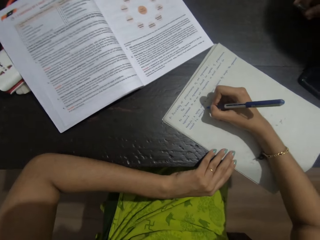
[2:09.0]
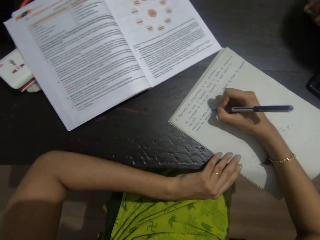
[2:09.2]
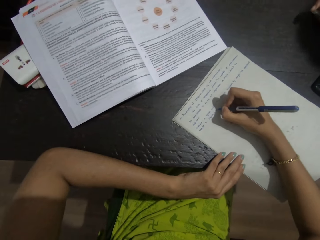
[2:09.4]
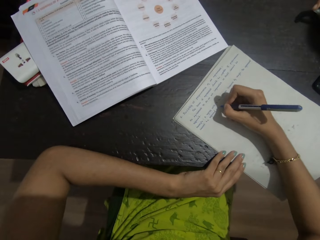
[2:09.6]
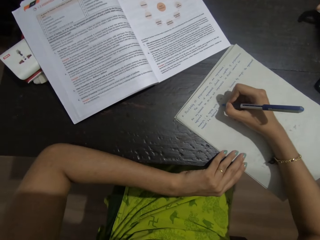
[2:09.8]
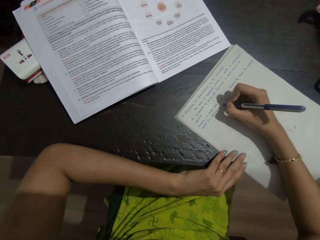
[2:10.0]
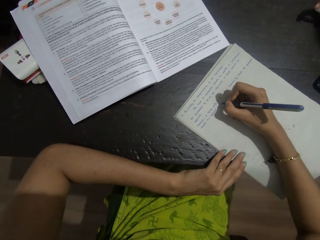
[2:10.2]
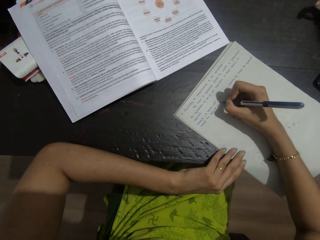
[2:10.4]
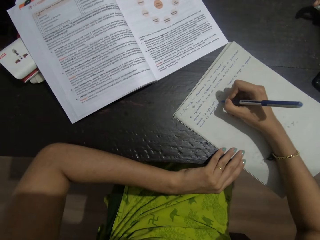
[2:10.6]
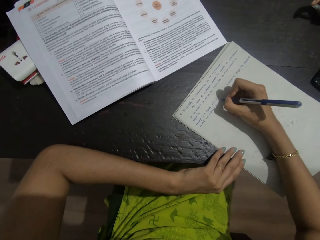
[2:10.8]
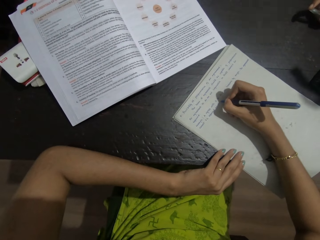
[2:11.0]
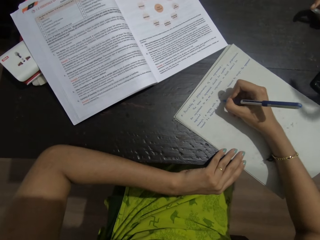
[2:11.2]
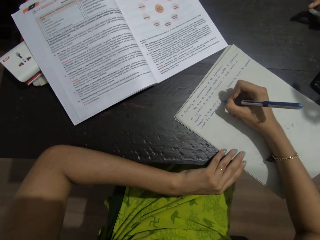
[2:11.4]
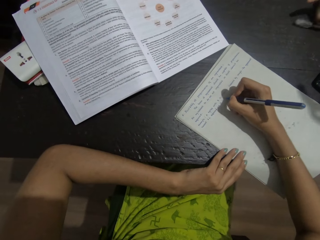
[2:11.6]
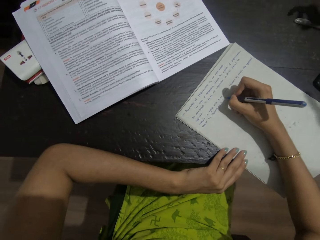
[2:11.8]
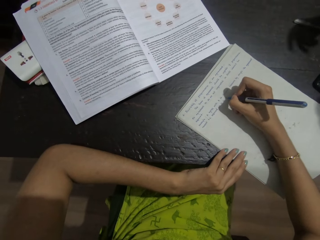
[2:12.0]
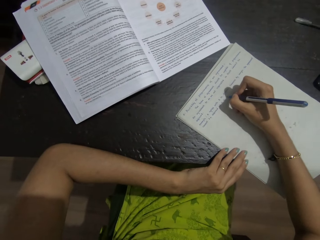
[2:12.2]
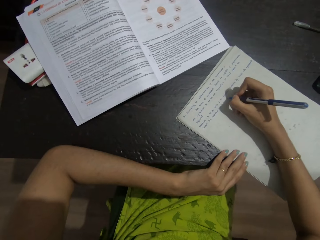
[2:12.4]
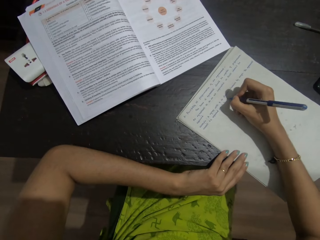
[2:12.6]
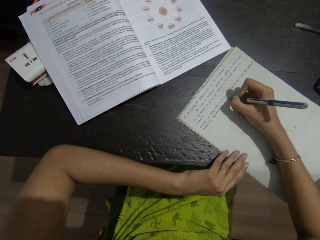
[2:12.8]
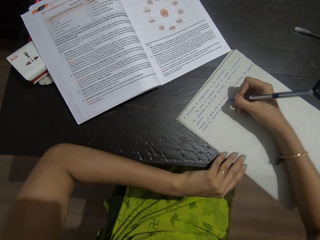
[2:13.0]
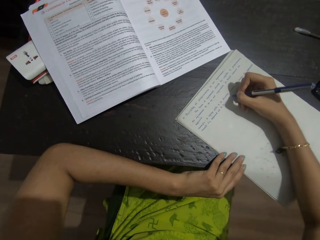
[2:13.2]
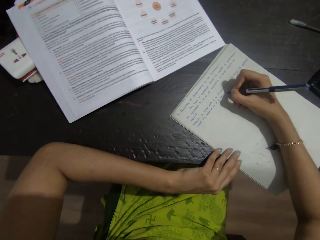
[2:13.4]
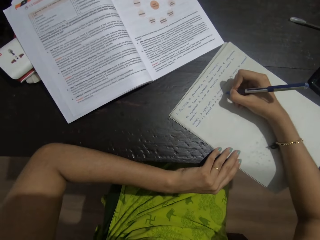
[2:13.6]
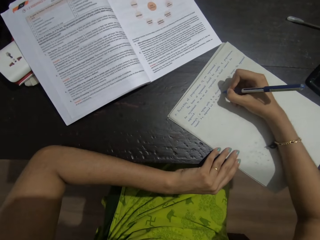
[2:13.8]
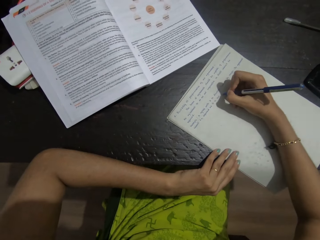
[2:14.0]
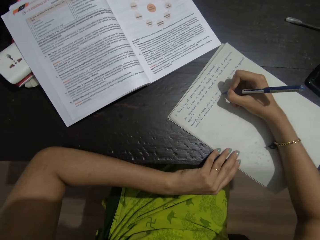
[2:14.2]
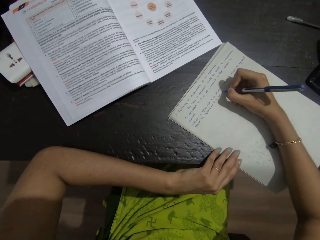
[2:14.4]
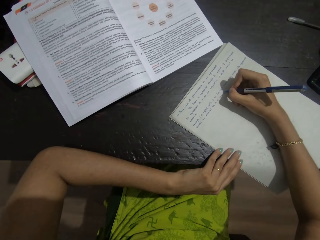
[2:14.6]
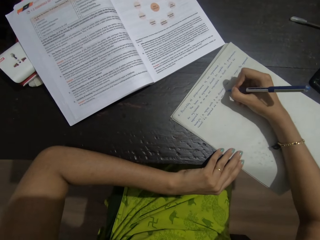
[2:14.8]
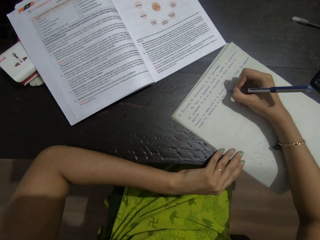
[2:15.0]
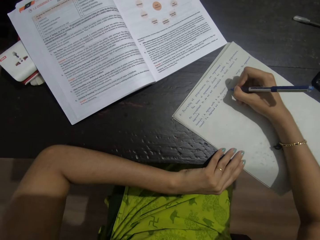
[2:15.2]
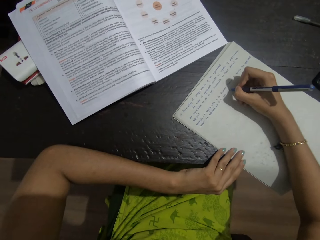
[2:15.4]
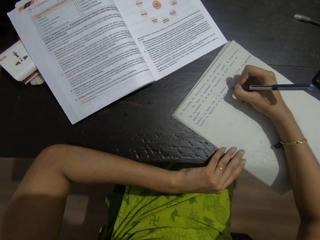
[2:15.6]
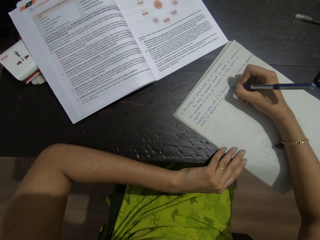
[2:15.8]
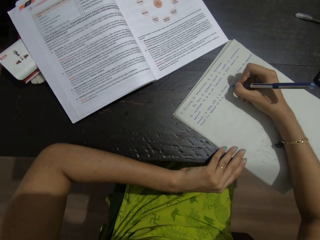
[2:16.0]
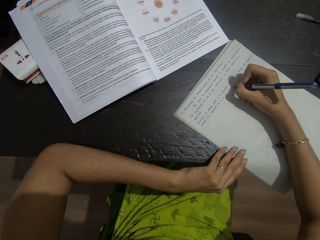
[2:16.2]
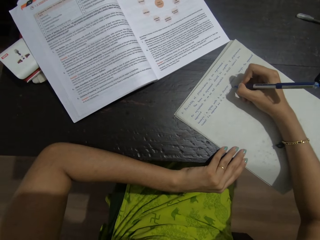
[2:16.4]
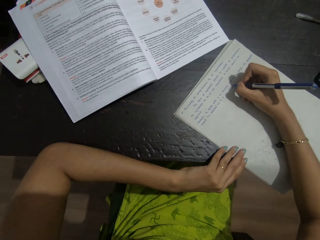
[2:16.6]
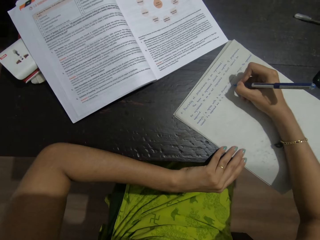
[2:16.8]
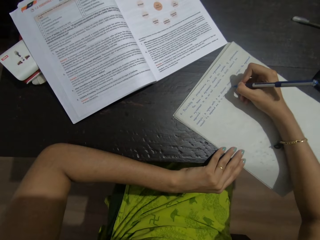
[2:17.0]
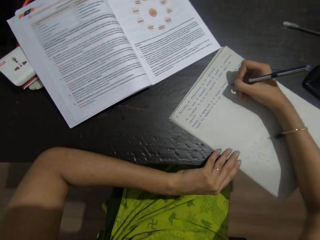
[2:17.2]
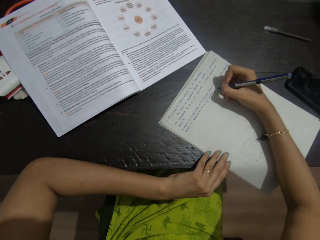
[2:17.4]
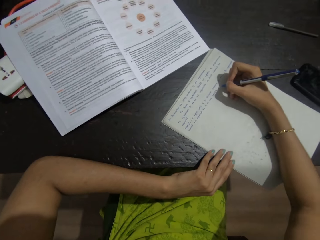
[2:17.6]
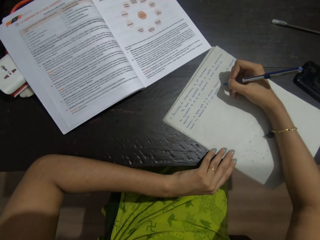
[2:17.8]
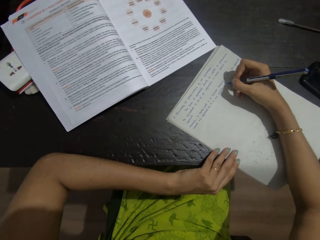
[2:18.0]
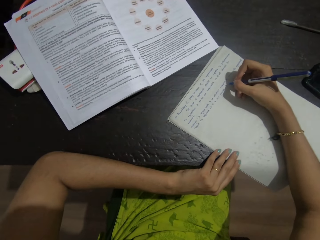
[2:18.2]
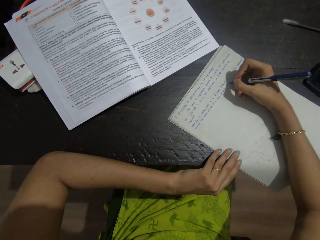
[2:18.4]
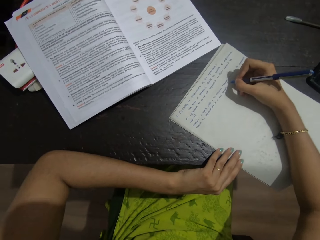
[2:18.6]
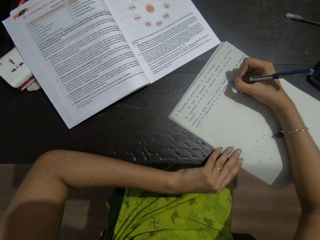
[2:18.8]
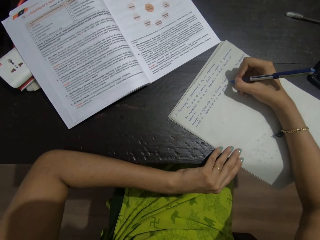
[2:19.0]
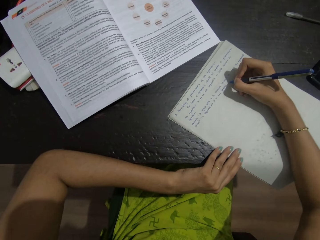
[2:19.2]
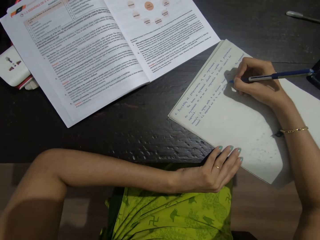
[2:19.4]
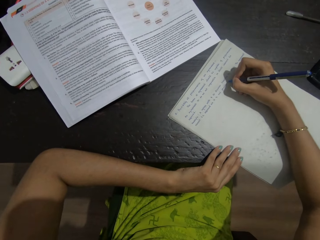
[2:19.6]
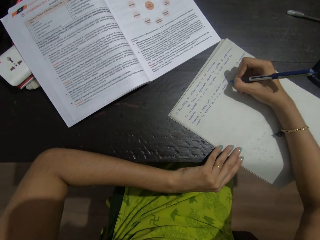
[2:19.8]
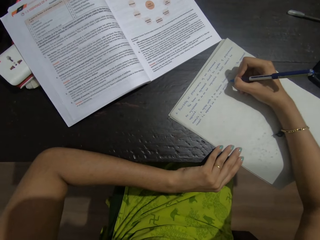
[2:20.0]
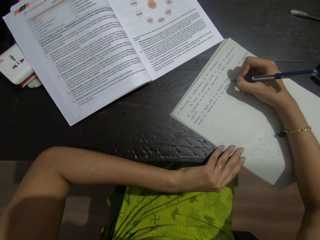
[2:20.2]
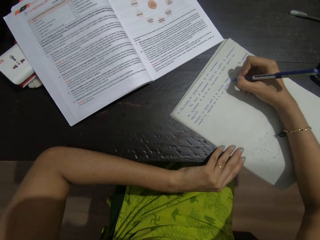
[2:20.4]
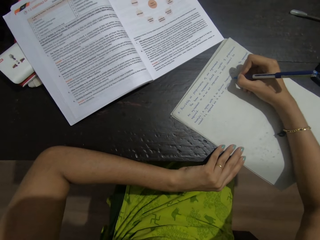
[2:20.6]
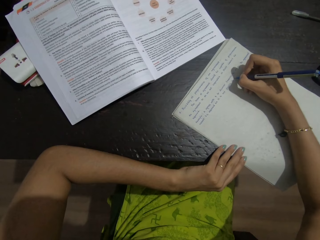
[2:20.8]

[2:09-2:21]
A person drops a pen.

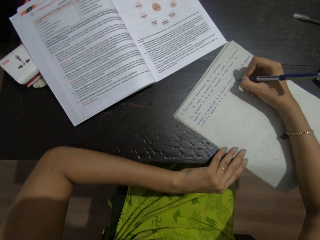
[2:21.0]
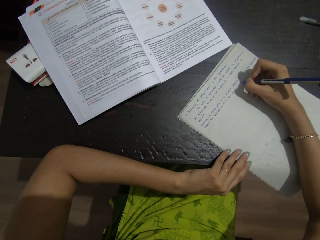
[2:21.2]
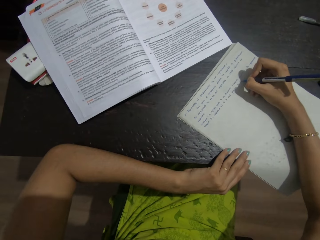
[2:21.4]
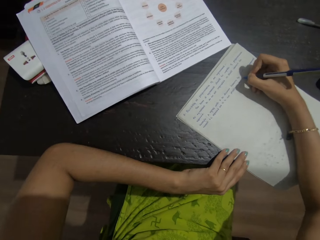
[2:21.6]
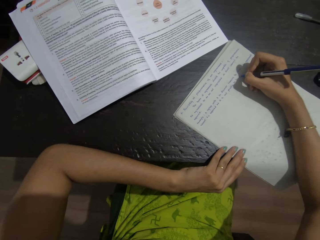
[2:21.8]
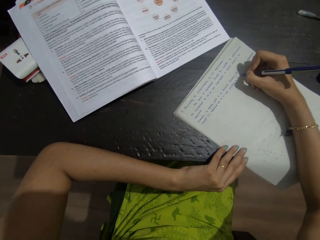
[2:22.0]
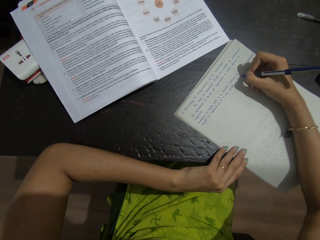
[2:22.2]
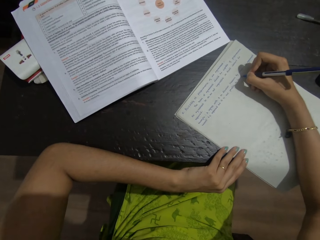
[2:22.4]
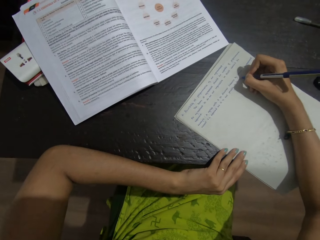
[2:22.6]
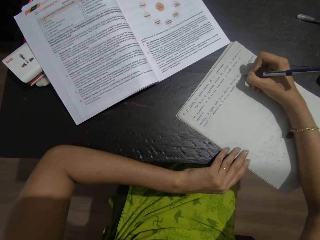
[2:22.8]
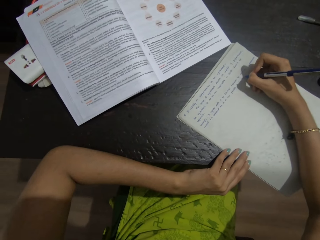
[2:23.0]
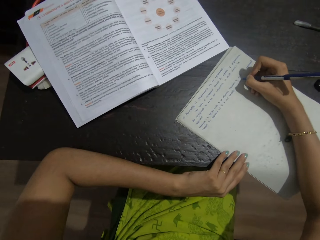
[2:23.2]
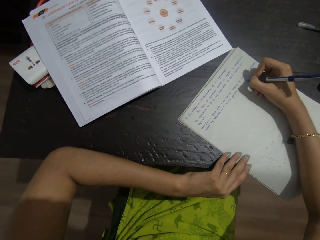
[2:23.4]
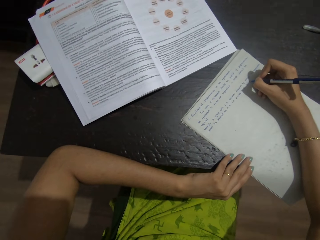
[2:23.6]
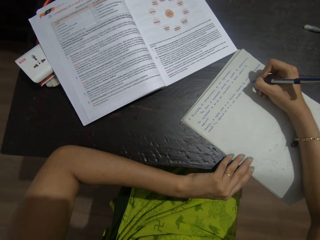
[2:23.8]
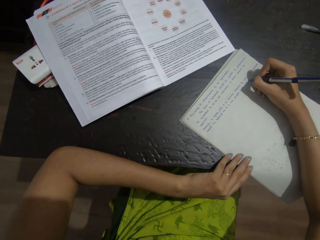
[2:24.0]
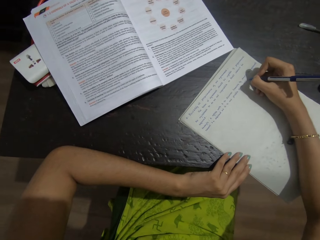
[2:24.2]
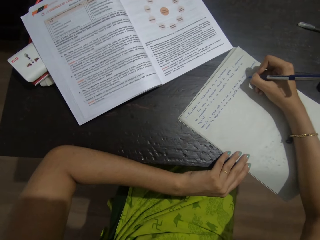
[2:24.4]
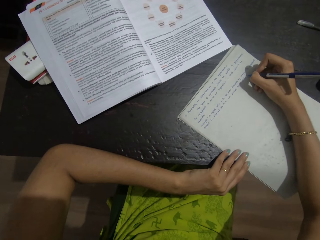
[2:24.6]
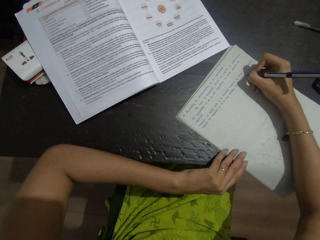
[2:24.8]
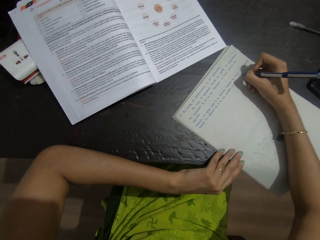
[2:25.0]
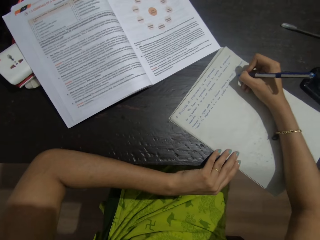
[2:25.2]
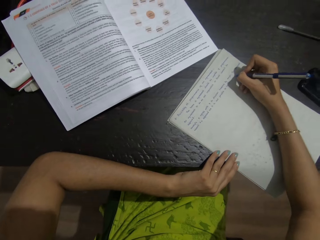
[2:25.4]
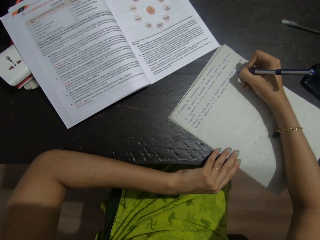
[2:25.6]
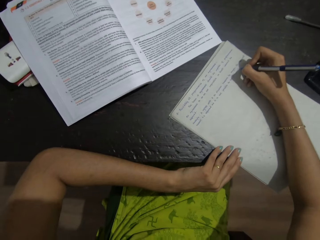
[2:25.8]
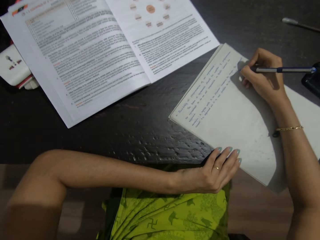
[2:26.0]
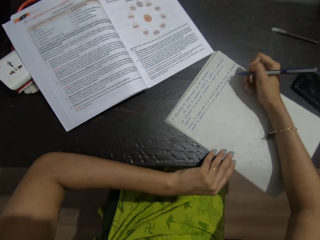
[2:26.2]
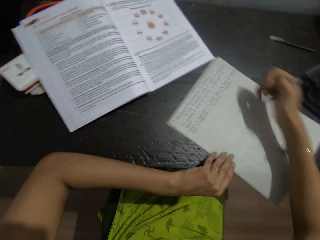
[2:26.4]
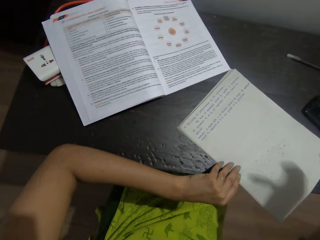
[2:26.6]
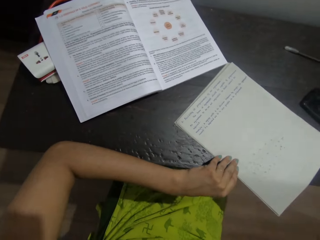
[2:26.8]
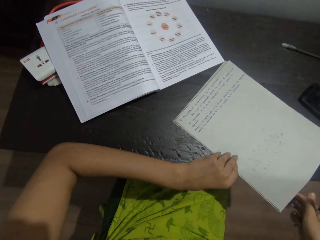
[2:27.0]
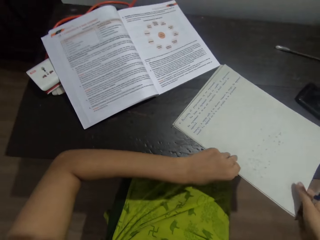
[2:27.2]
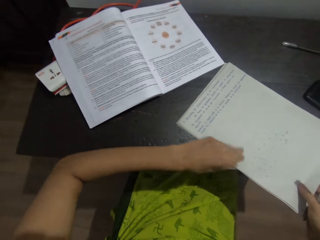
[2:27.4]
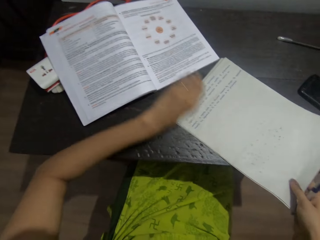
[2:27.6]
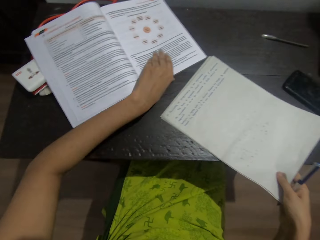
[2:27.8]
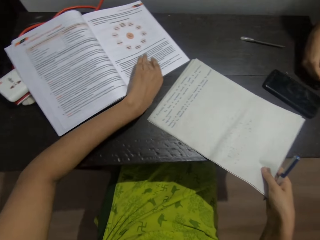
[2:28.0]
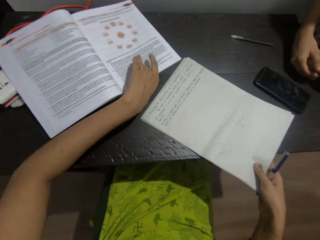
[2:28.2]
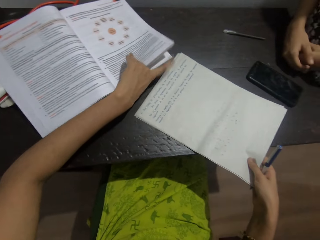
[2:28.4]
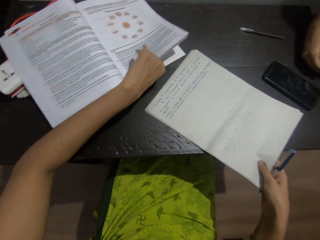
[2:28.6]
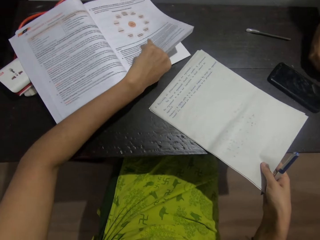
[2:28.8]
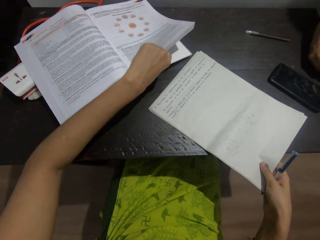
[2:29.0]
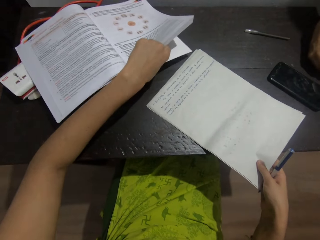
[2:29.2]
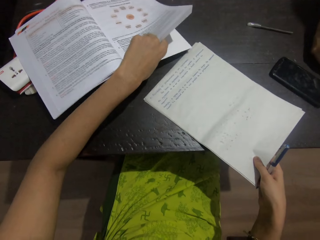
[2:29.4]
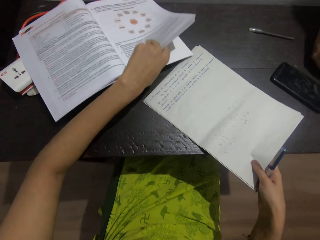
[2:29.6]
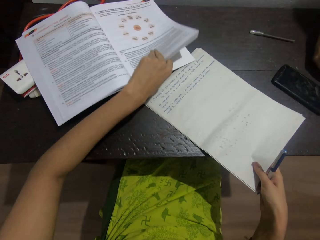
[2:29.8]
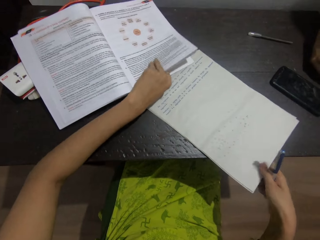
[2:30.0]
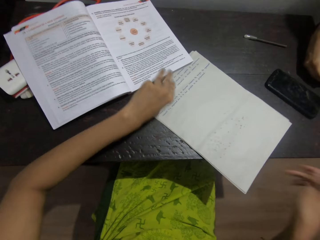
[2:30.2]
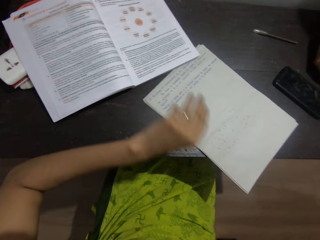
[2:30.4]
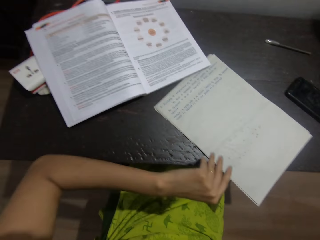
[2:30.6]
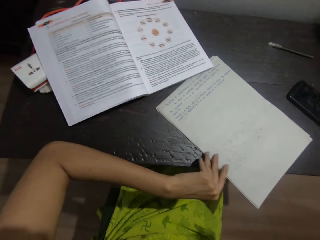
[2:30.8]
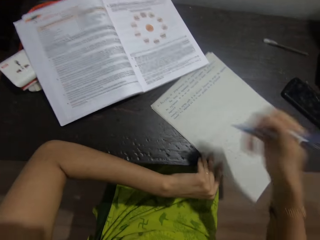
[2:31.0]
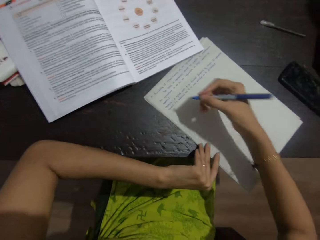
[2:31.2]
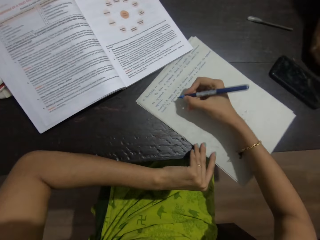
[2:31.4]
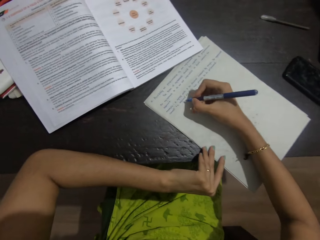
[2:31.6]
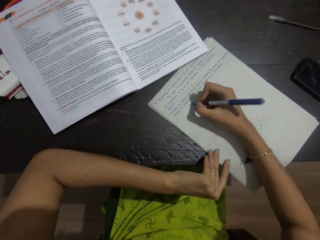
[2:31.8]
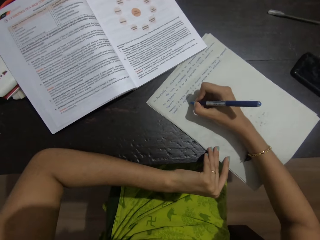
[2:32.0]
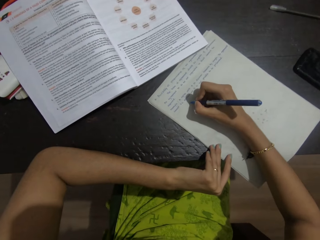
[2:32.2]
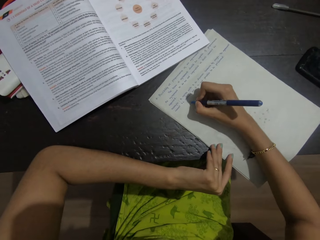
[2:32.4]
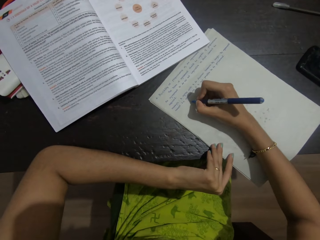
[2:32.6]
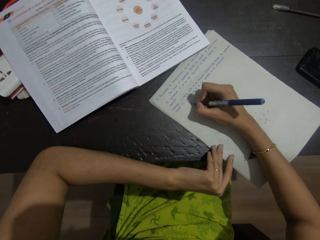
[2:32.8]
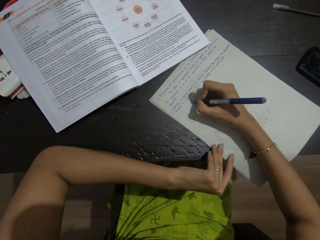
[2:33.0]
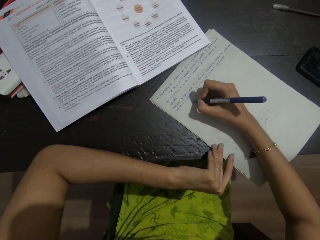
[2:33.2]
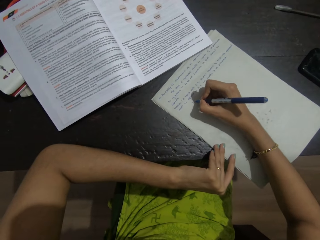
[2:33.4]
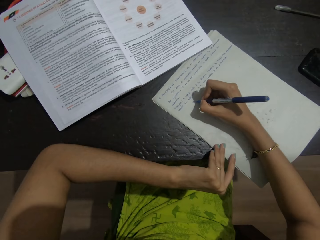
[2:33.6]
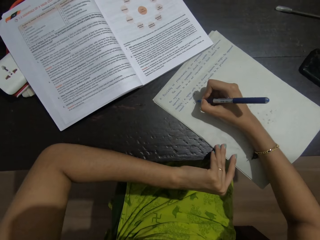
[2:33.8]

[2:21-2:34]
The camera wearer touches a book. They lift up the book on the table. They move the pieces of paper on the table with the right hand. They write on the piece of paper on the table with a pen. They talk with a person. They write on the paper.
